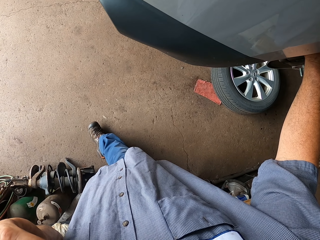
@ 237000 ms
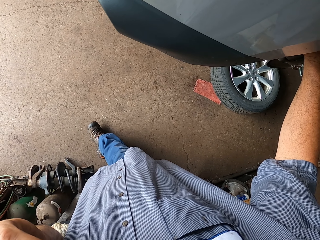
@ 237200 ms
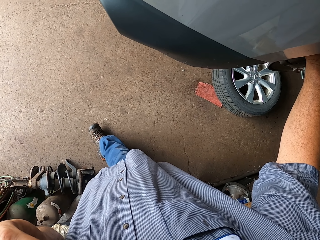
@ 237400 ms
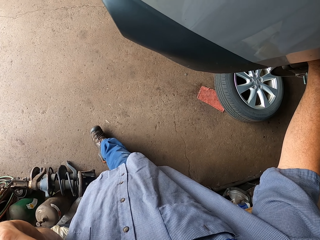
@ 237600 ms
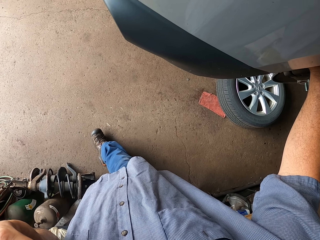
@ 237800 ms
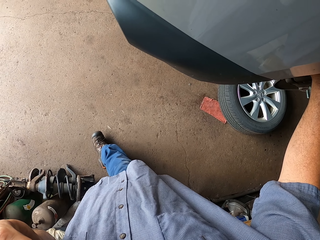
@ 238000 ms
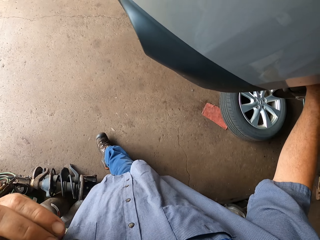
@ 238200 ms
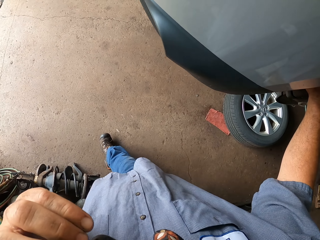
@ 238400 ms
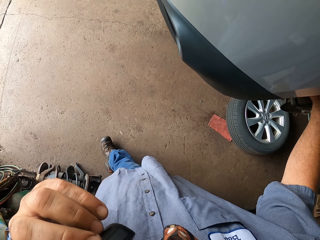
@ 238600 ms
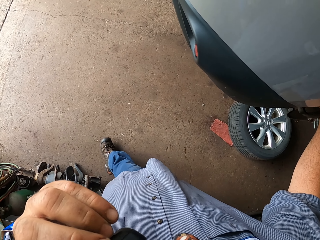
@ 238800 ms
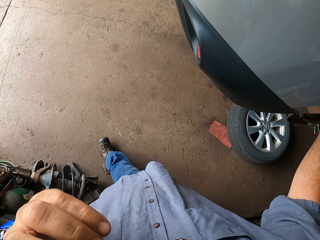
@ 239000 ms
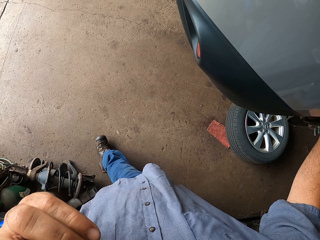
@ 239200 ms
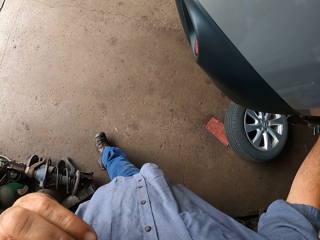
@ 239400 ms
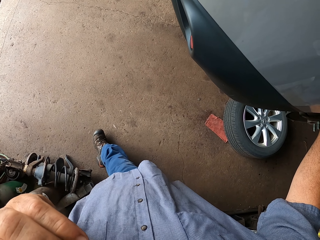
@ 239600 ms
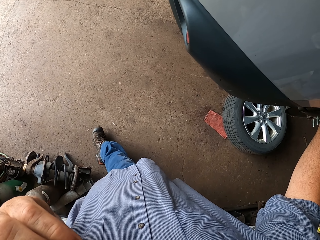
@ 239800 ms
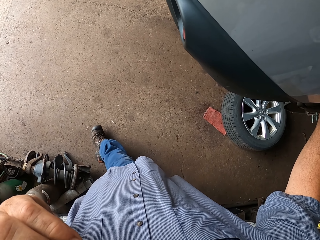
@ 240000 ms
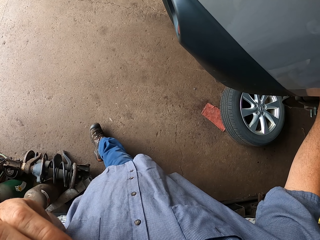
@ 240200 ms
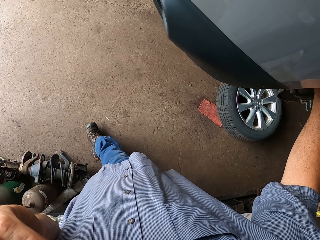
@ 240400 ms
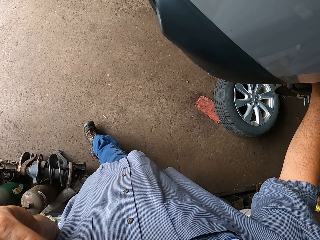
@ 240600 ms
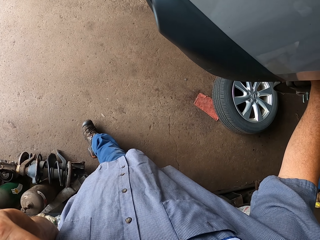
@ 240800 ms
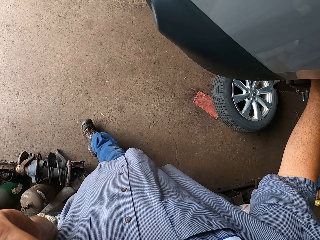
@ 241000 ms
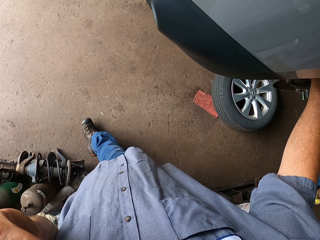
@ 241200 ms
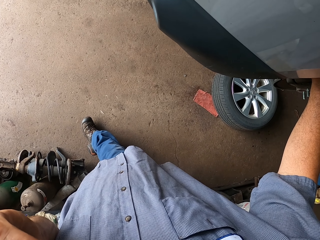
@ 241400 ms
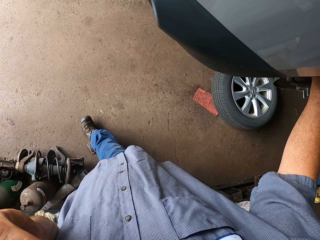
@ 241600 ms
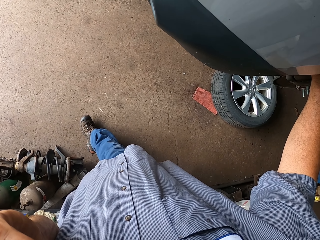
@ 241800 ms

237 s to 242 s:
The camera wearer talks on the phone.

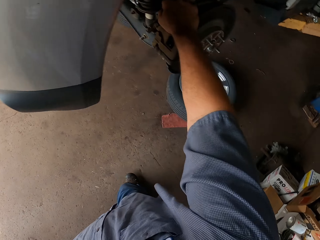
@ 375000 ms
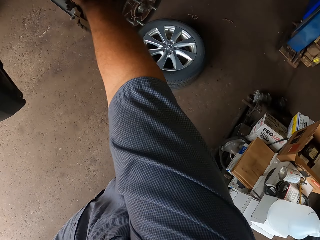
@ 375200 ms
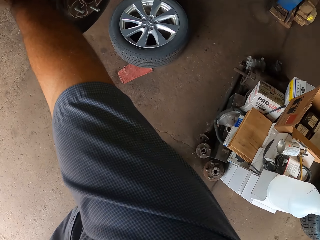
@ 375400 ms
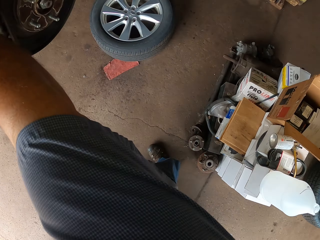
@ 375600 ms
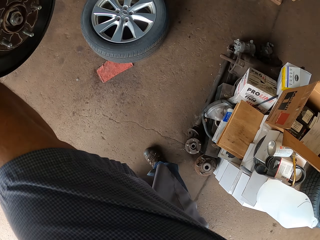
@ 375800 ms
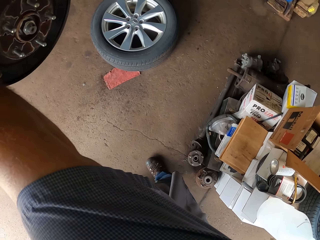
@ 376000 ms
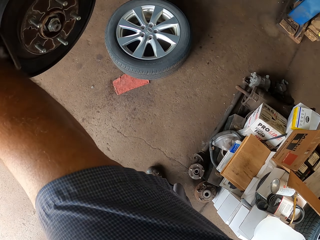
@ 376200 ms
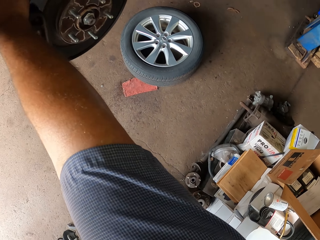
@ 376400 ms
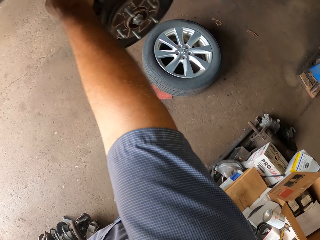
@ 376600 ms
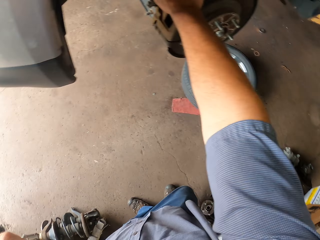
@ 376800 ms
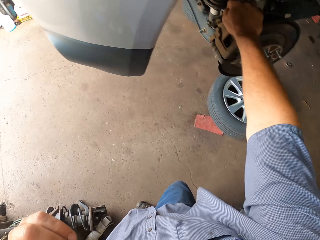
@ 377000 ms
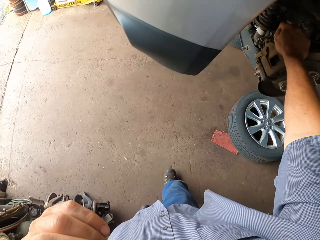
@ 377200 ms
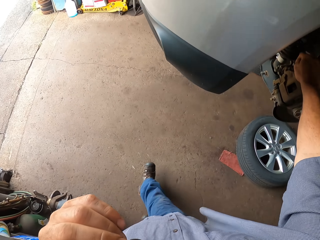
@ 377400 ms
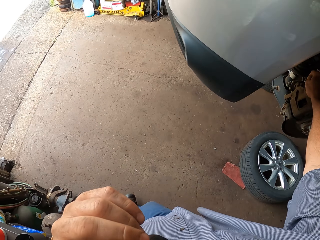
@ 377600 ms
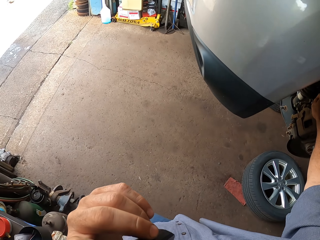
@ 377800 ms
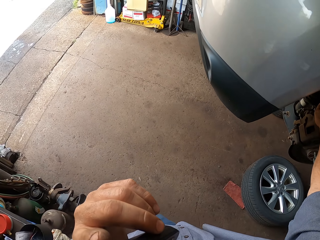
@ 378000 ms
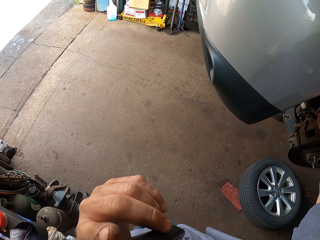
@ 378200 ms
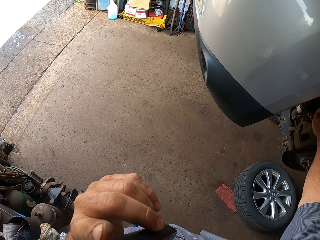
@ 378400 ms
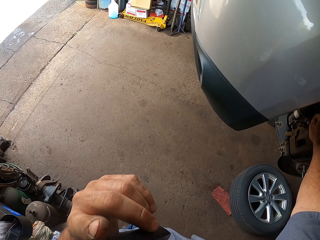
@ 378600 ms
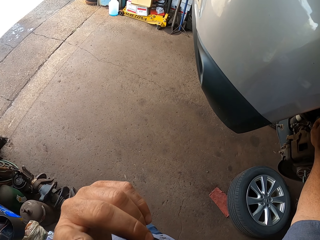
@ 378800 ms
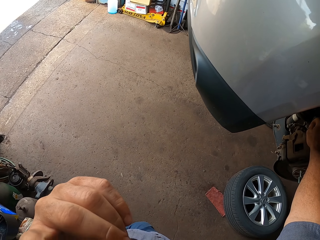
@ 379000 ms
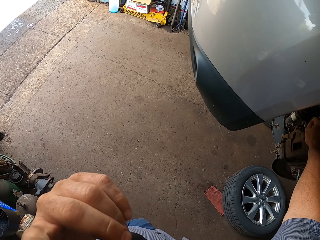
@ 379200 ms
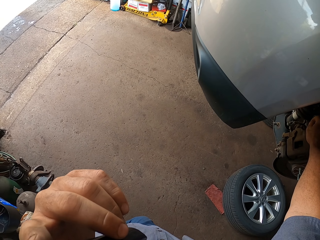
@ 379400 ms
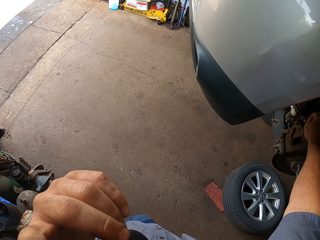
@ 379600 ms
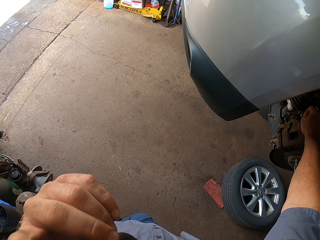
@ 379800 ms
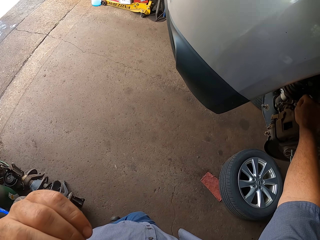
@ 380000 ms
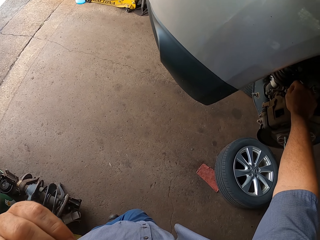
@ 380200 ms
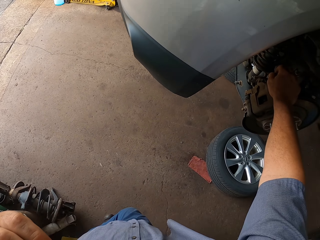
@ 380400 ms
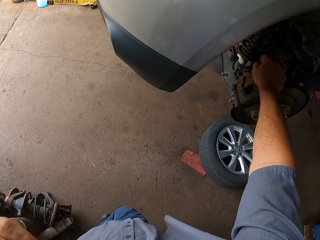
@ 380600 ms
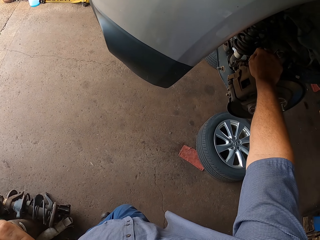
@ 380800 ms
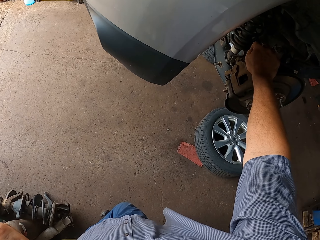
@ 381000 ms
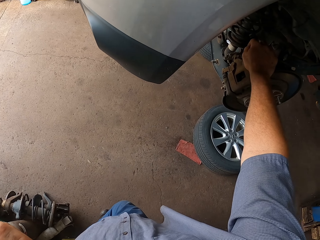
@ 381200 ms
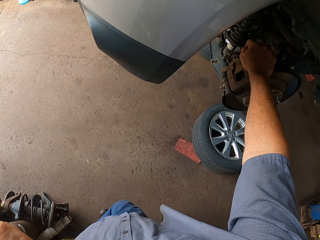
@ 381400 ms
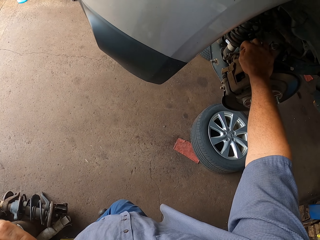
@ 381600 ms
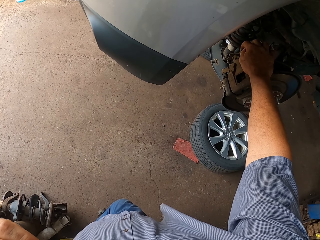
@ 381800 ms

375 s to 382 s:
The camera wearer looks around.

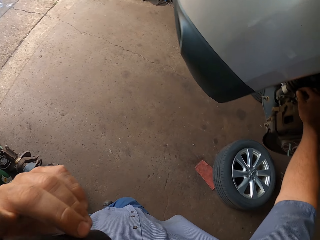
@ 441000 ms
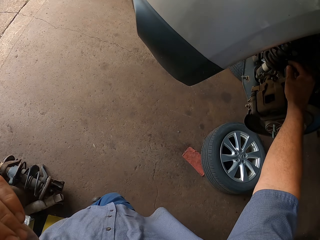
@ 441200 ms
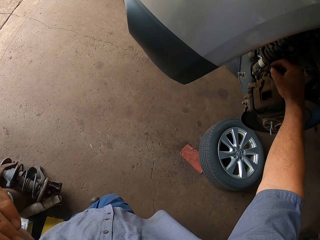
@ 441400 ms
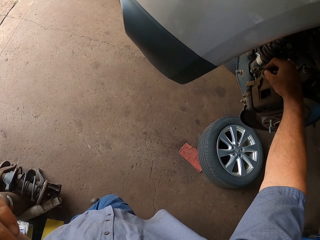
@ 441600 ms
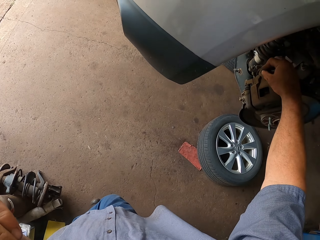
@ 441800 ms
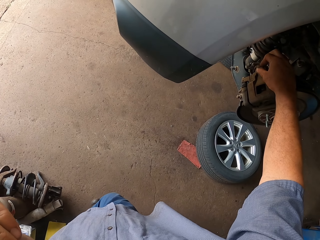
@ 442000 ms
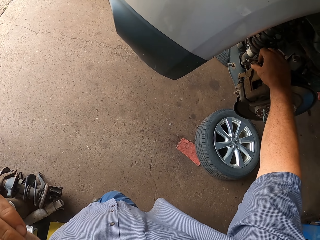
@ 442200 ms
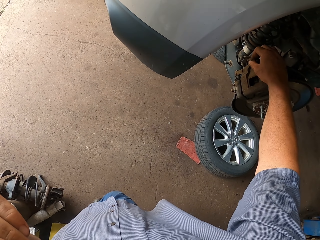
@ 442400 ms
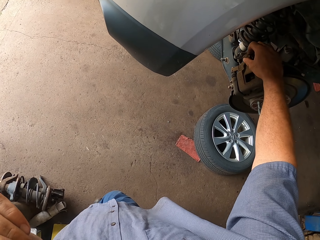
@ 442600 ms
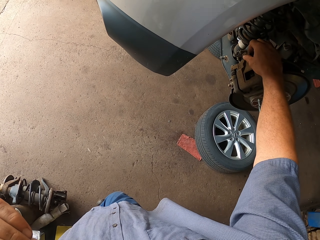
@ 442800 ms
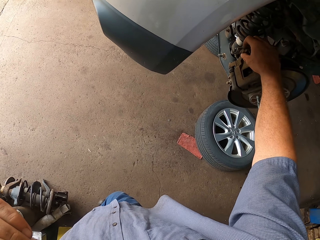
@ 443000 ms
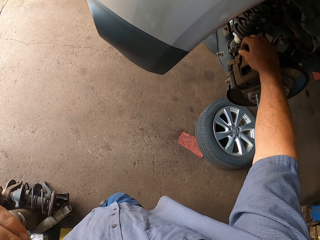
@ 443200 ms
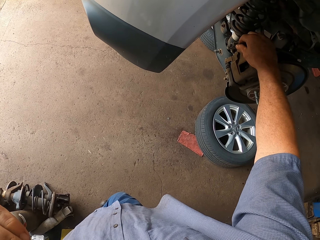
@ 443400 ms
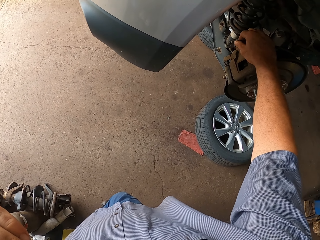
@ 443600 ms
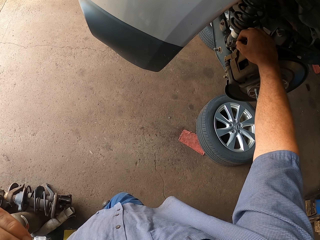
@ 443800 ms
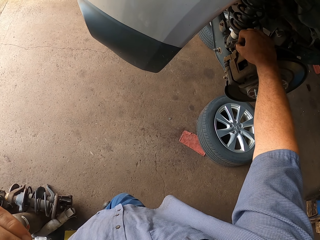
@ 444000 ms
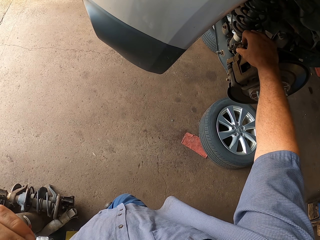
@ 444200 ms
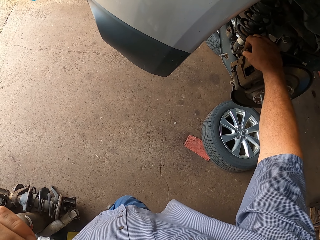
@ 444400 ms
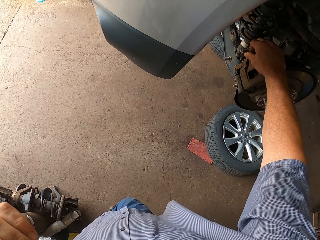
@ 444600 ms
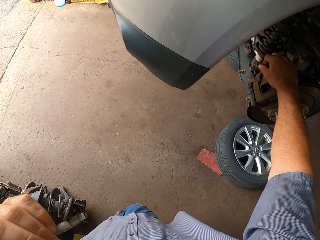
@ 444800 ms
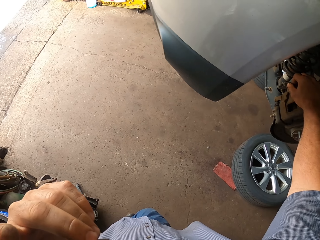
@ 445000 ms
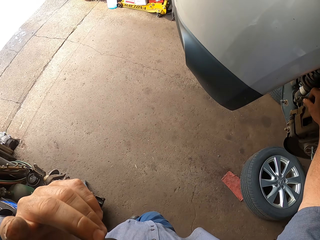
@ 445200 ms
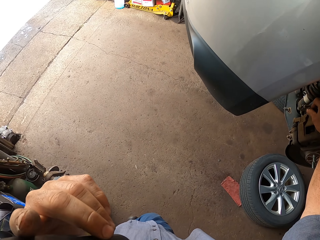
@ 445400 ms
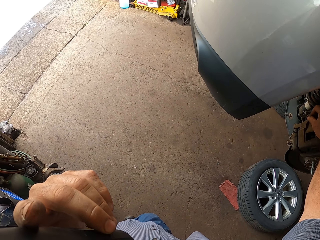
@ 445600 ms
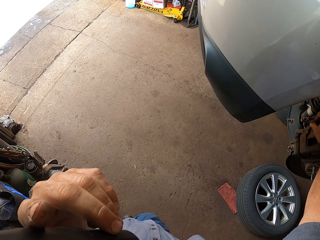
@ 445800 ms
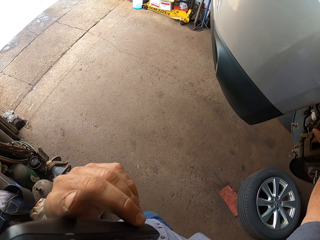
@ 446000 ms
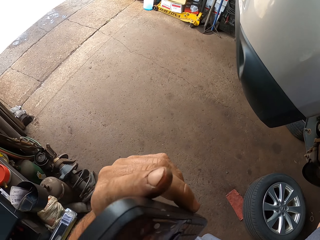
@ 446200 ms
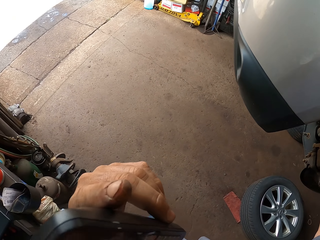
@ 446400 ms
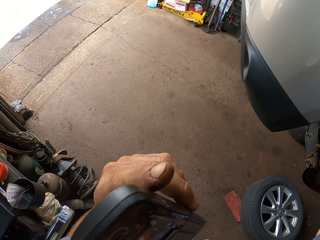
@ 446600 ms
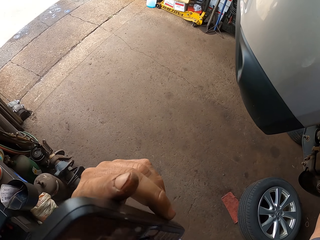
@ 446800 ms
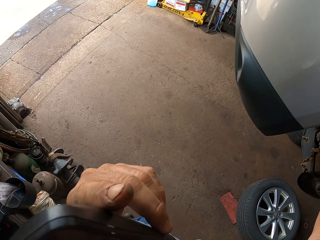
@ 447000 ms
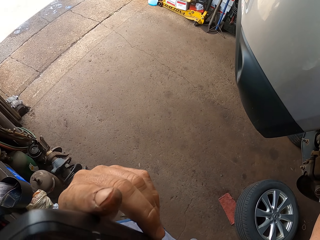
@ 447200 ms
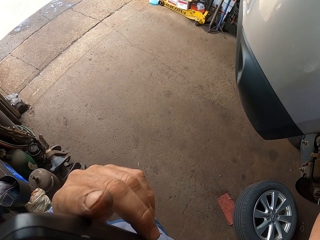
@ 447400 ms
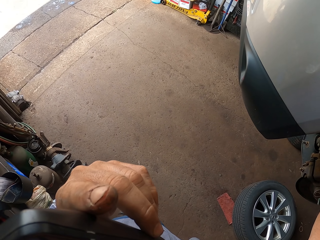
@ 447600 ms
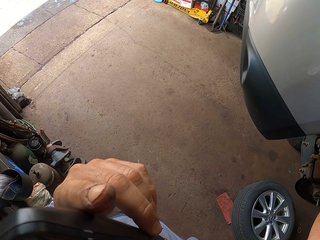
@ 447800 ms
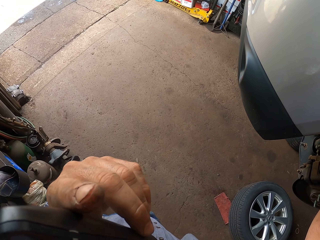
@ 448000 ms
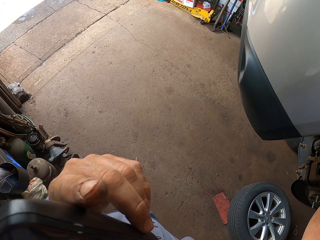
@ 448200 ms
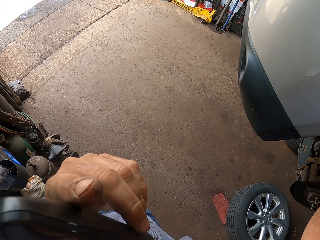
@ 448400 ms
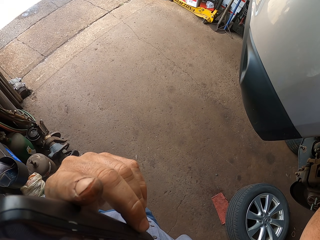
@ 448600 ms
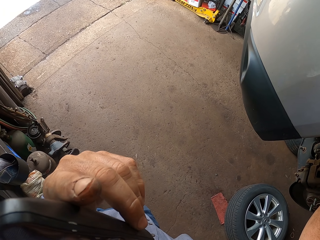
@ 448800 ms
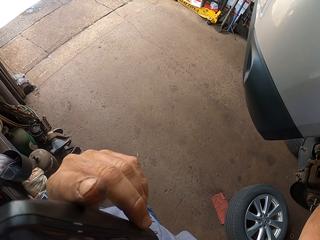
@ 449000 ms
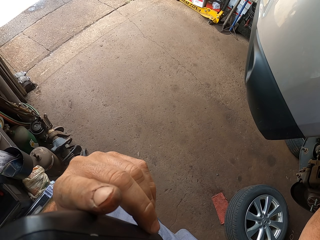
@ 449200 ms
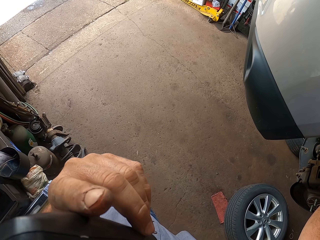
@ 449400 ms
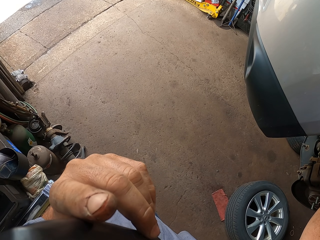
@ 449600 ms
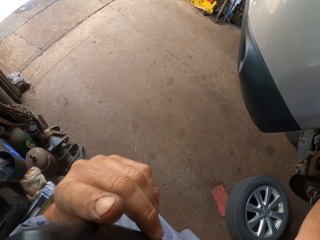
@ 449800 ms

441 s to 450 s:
The camera wearer tightens the bolt.
